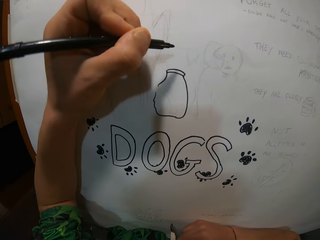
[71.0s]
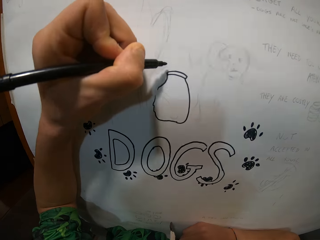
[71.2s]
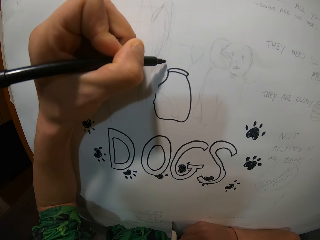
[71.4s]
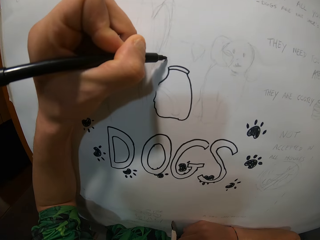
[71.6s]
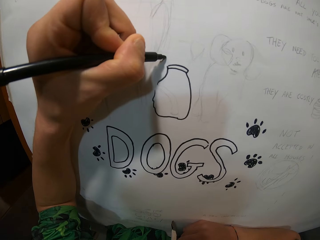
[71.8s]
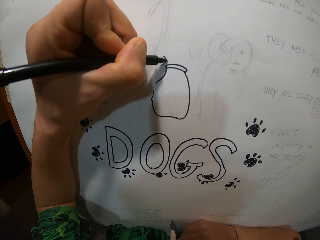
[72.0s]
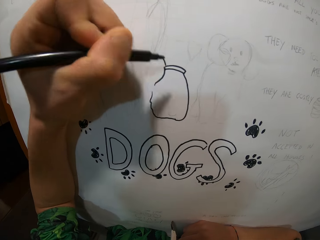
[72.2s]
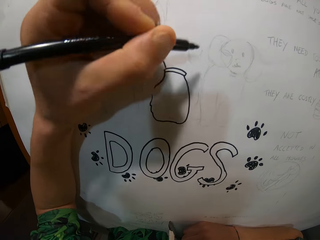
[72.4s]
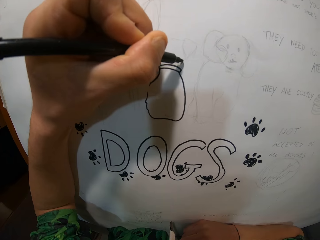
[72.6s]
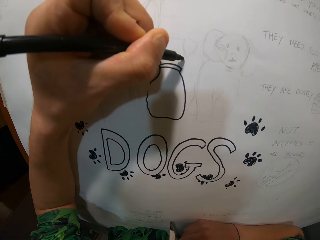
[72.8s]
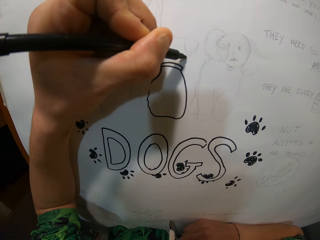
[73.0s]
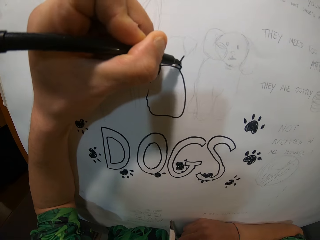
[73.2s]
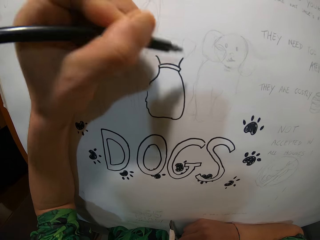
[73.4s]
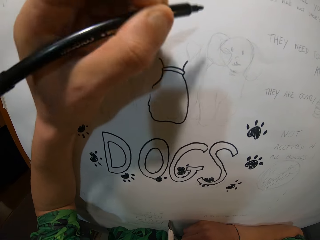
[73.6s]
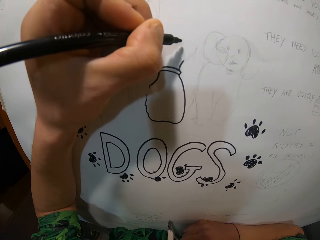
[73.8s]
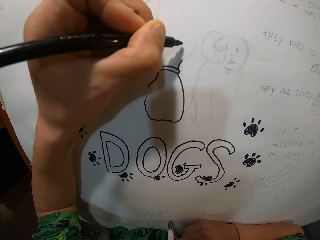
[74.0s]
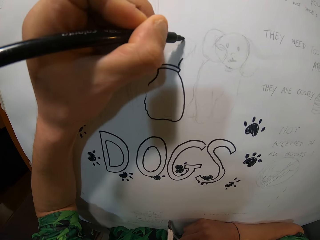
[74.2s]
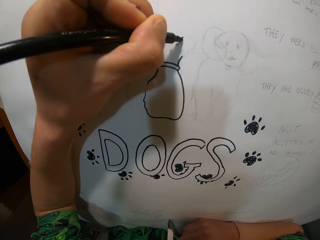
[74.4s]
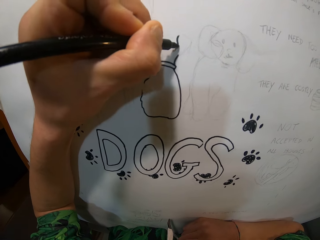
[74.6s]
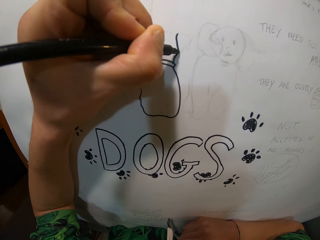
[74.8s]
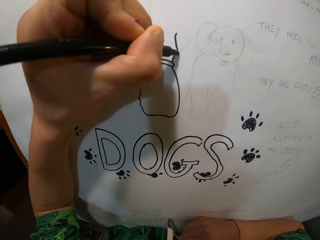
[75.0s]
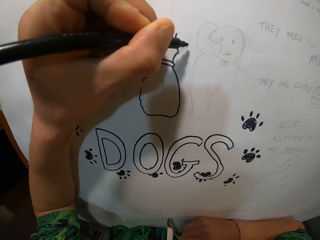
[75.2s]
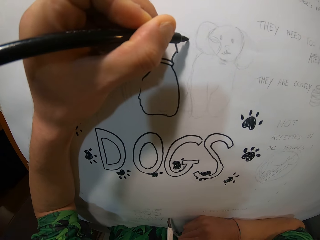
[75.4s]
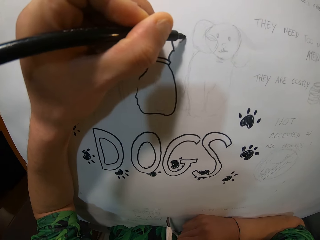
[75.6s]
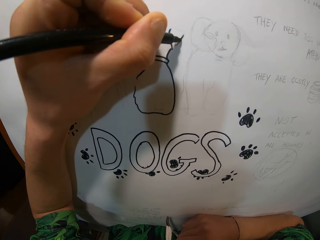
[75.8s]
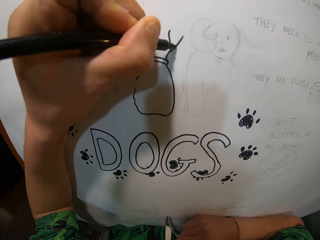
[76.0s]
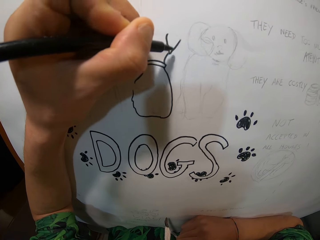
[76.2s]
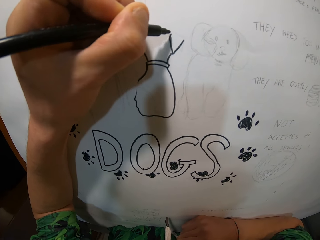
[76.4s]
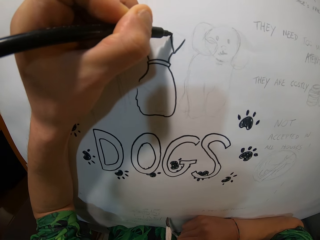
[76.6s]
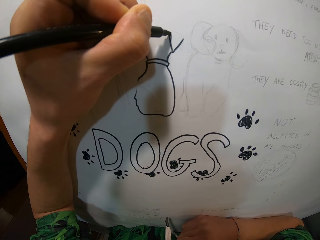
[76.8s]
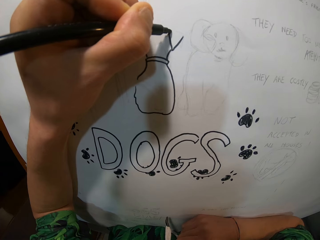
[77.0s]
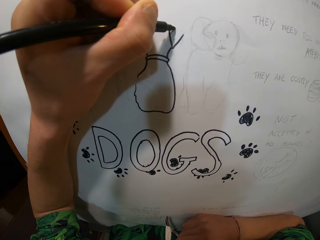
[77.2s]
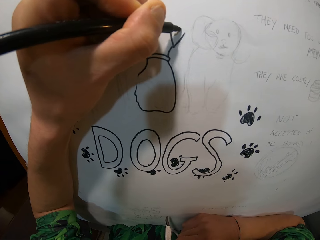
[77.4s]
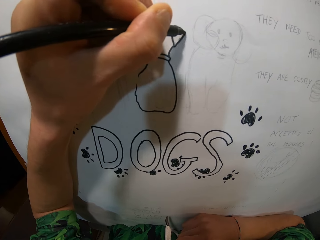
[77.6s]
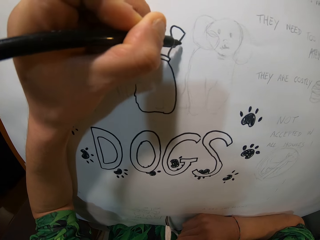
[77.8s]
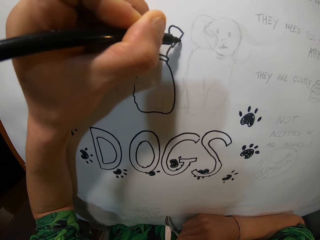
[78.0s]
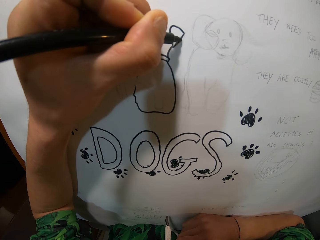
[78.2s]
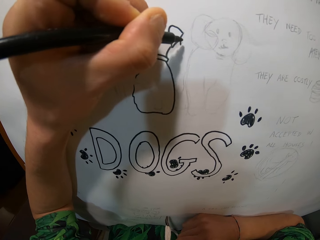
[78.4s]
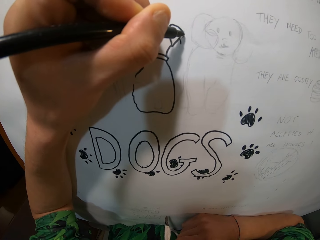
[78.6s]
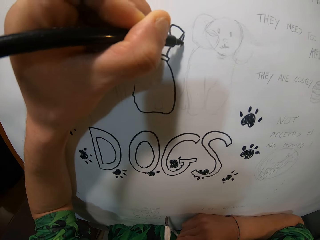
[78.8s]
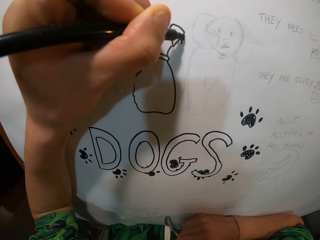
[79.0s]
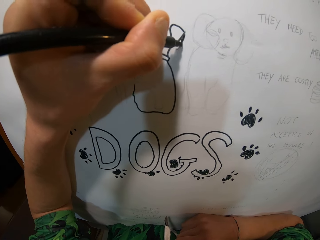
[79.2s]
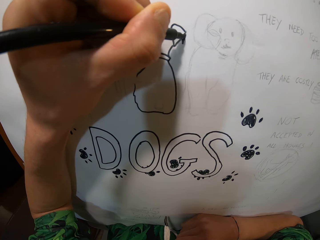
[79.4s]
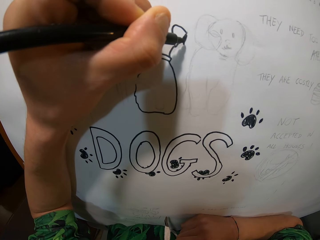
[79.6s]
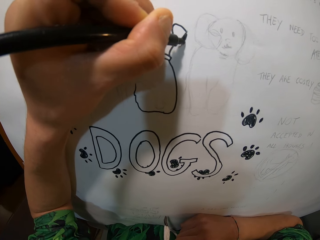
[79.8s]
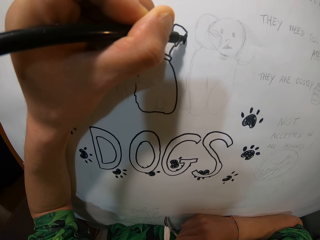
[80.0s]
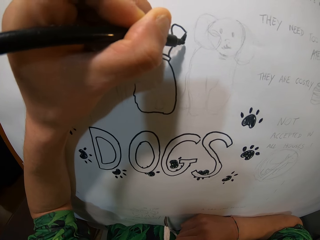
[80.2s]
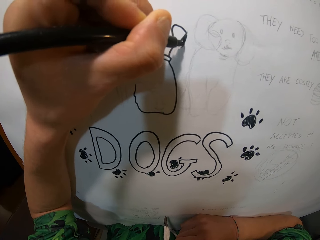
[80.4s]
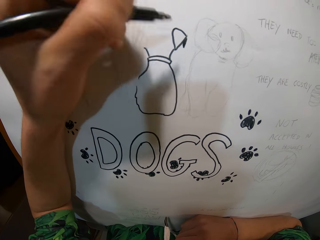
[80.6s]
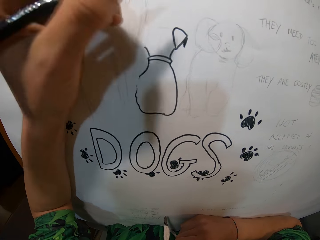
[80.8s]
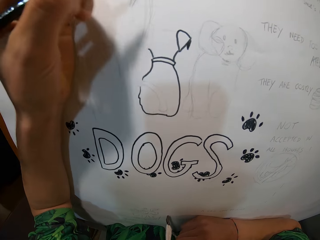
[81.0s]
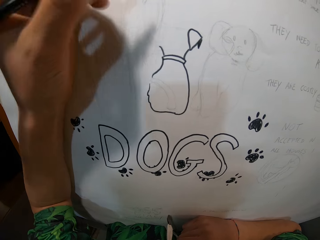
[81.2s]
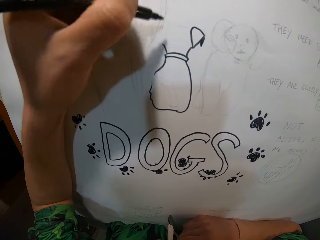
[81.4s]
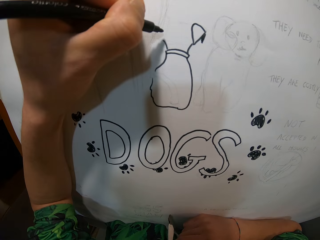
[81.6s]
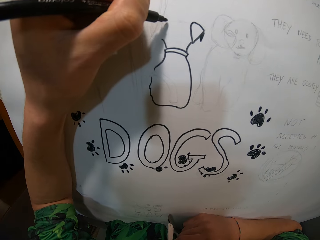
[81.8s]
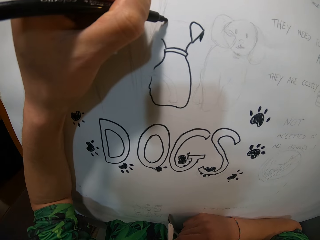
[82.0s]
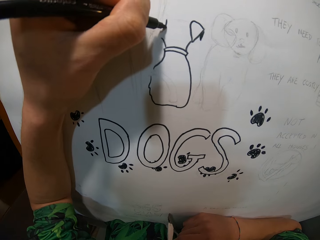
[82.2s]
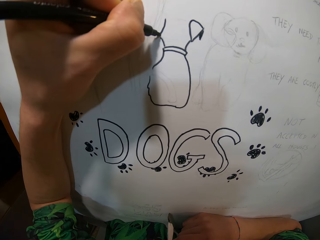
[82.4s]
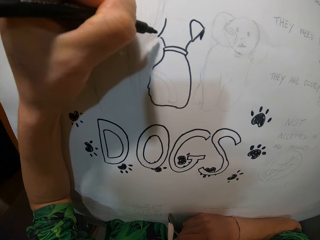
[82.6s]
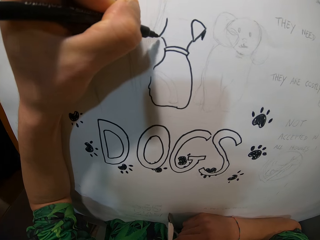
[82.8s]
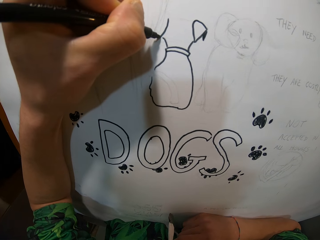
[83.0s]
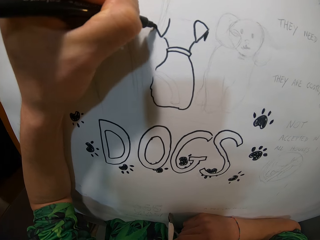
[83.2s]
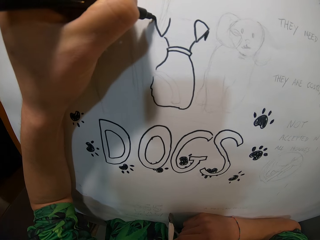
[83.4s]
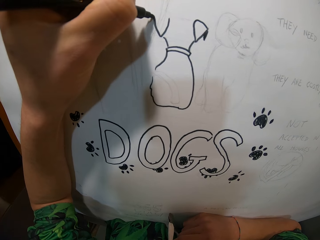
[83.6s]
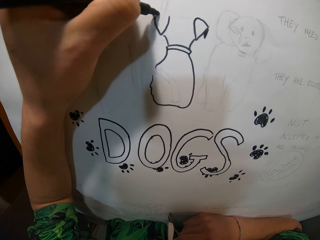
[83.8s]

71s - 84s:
The camera wearer moves the hand up. They move the hand down. They draw. They move the hand up. They move the hand down. They draw. They move the hand up. They move the hand down. They draw. They move the hand up. They move the hand down. They draw. They move the hand up. They move the hand down. They draw. They move the hand up. They draw. They move the hand down. They move the hand up. They move the hand down. They draw.

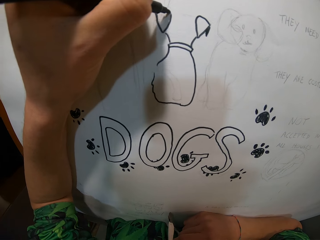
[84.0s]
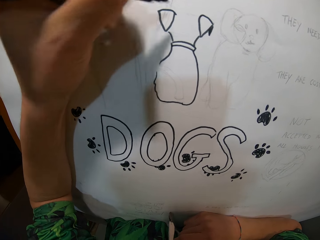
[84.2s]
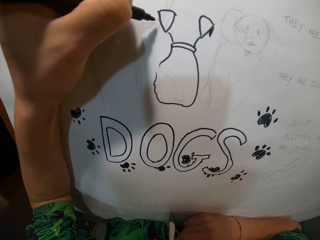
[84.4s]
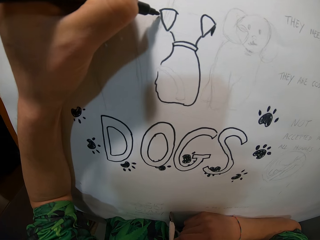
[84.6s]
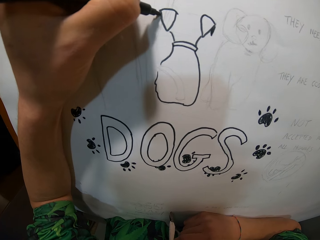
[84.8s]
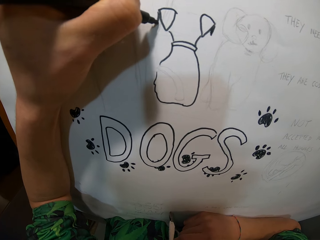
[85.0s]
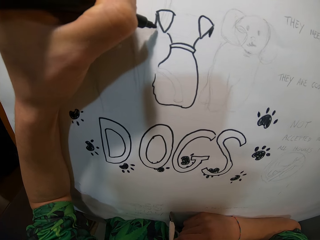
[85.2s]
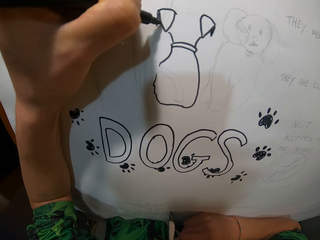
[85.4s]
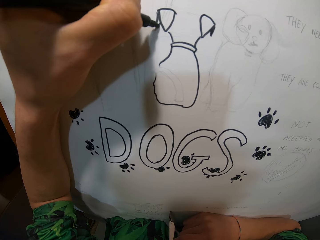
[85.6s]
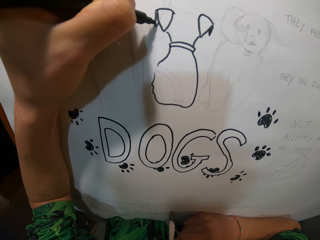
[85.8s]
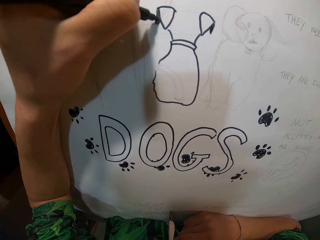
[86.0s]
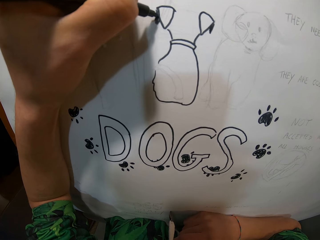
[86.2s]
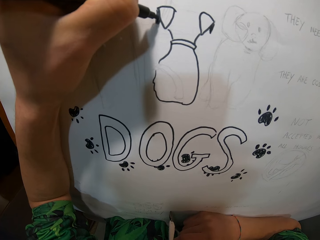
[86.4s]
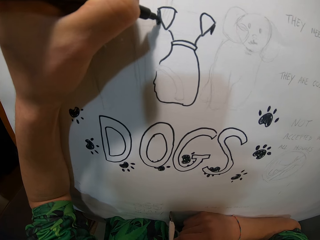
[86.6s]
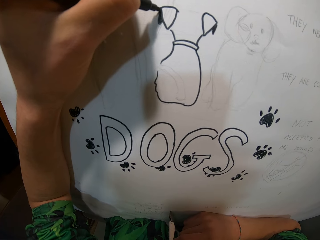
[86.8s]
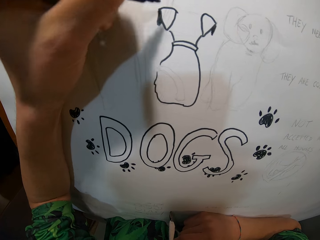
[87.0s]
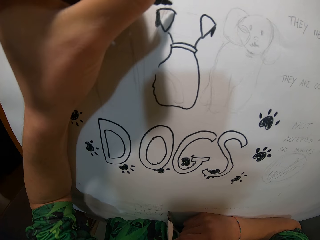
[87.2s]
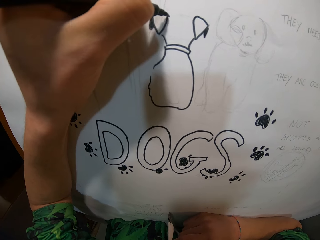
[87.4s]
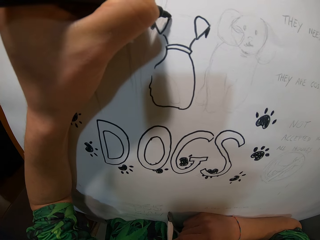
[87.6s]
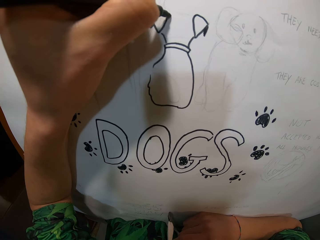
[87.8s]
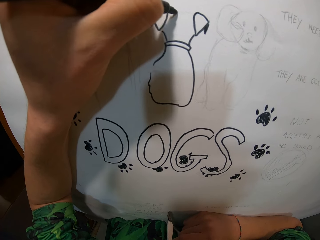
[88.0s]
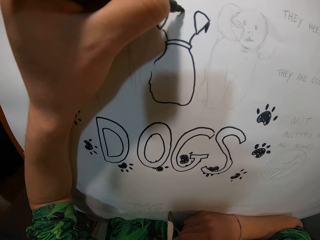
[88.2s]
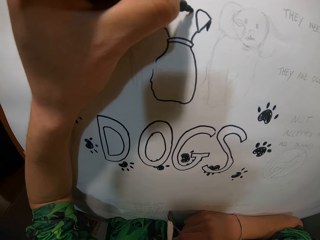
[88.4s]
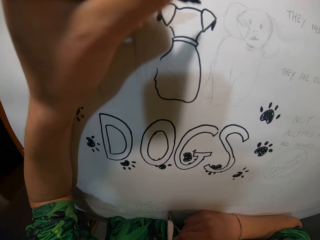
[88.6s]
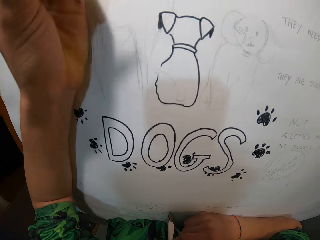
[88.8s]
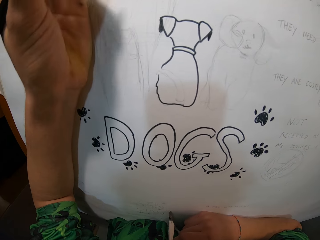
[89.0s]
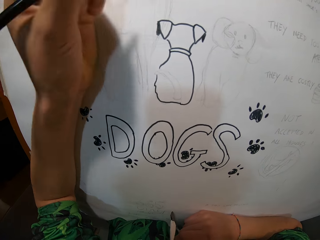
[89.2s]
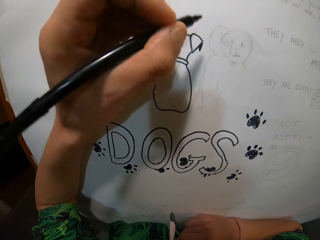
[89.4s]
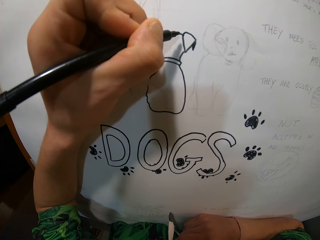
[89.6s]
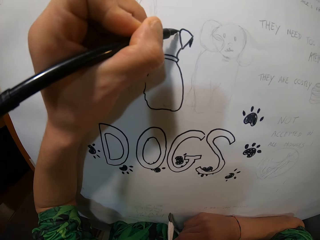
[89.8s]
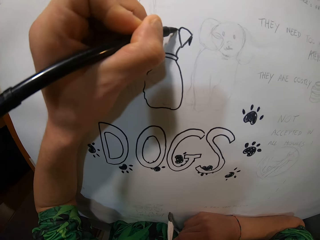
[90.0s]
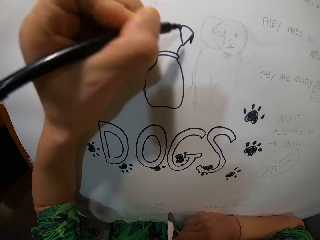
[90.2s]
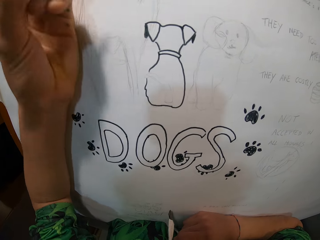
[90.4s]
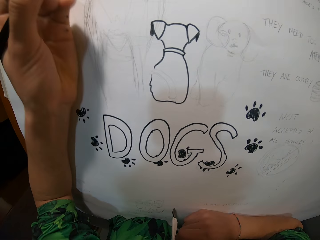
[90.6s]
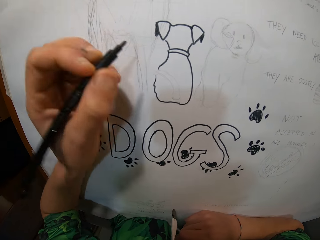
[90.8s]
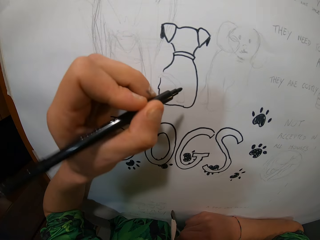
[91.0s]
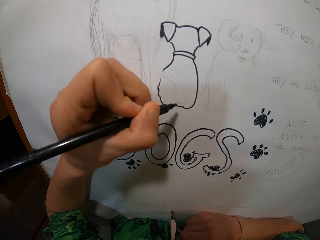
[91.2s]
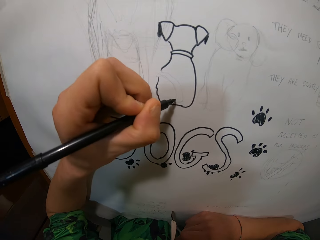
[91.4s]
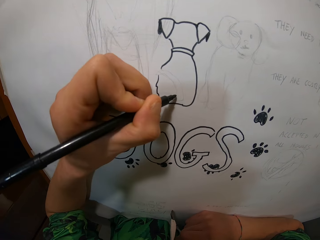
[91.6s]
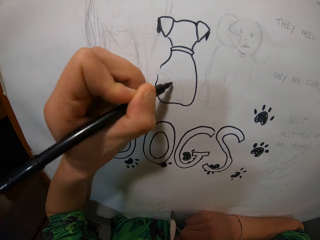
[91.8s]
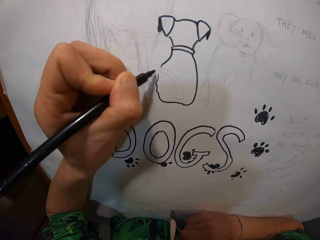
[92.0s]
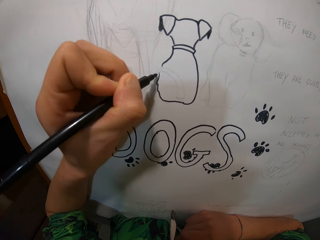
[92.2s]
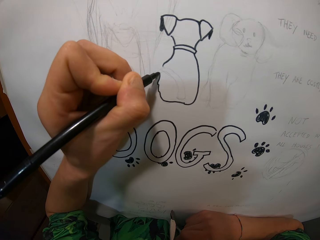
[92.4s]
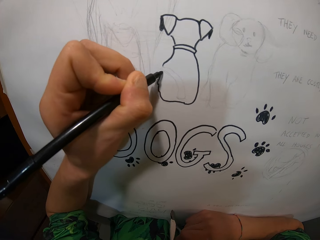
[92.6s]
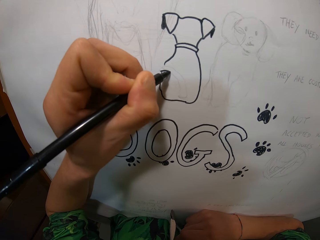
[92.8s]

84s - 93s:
The camera wearer moves the hand up. They move the hand down. They draw. They move the hand up. They move the hand down. They draw.
